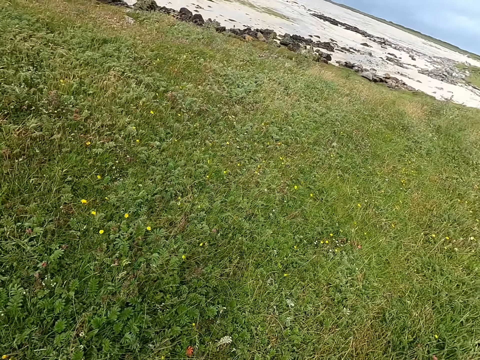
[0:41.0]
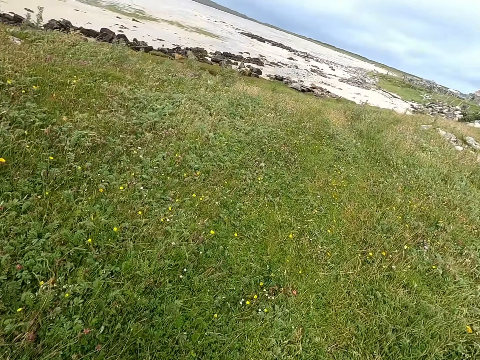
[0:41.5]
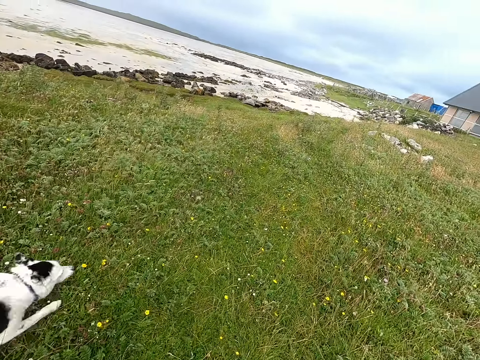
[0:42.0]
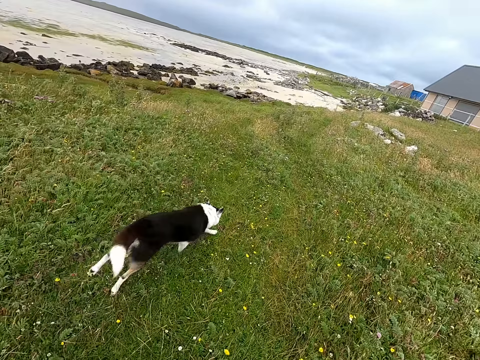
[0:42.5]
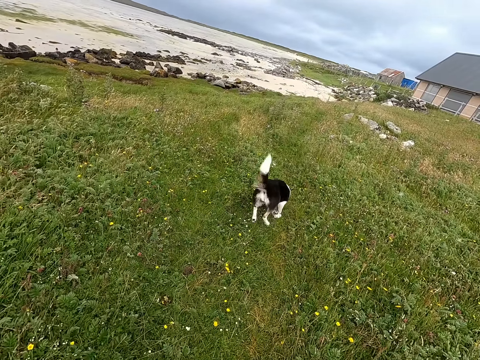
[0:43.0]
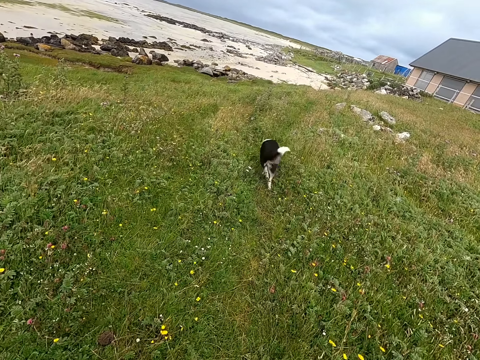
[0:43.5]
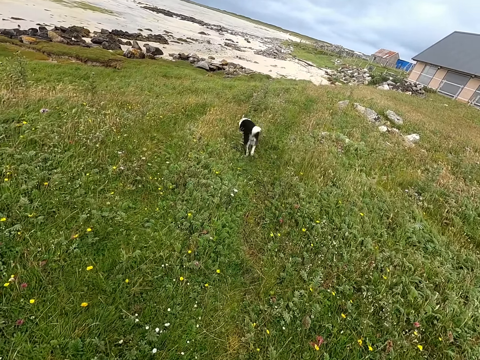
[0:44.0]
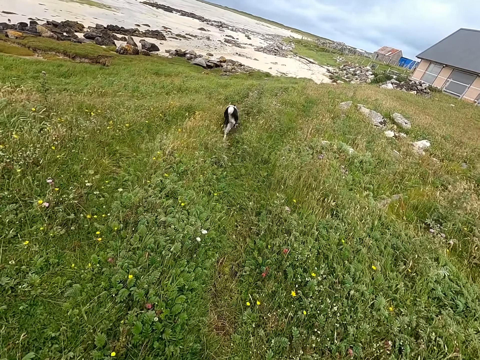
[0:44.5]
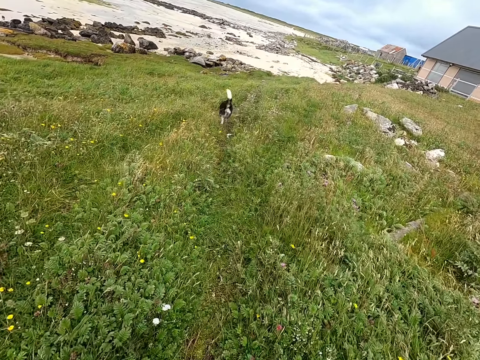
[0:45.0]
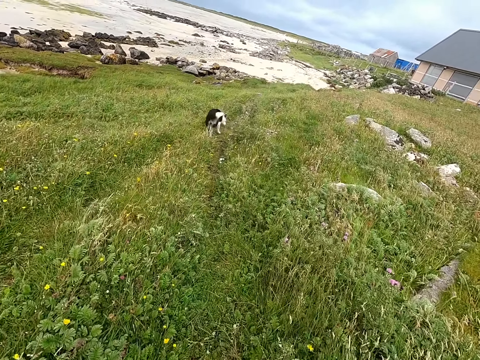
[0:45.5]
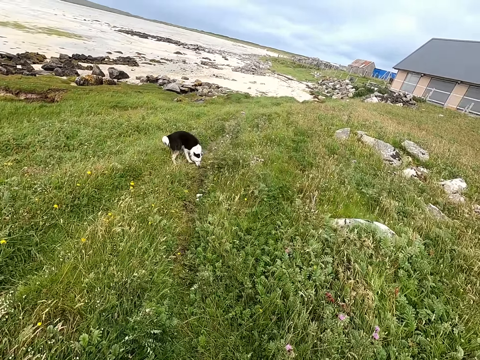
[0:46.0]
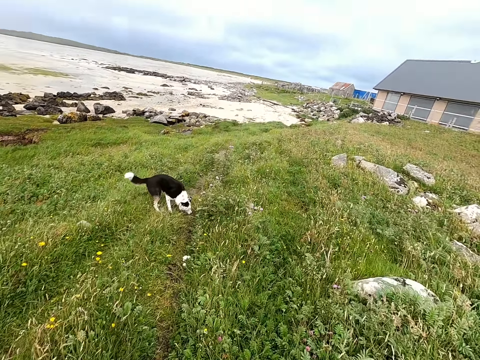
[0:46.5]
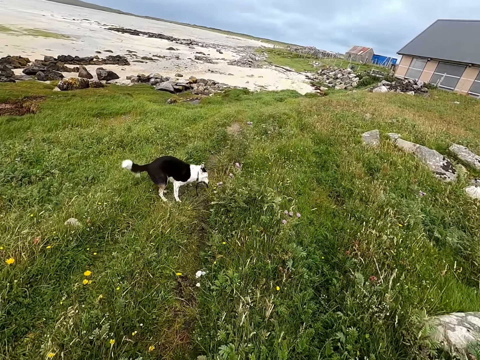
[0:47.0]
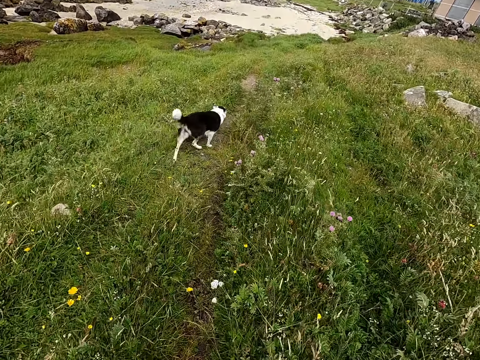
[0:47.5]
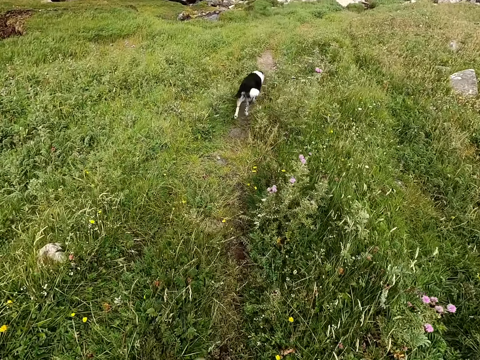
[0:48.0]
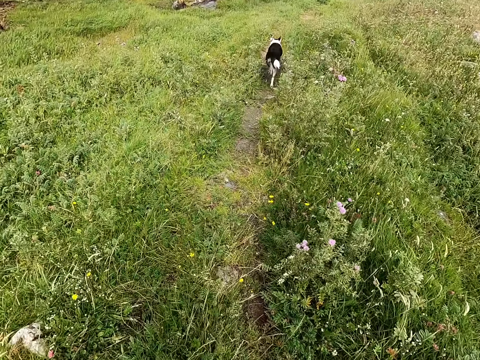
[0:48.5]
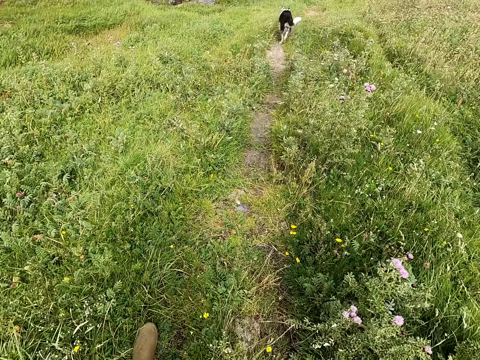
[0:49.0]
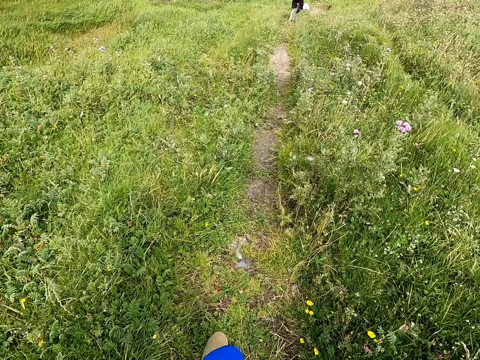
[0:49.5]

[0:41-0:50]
The camera wearer moves around the field.

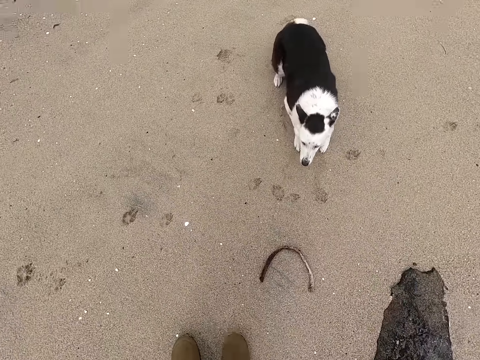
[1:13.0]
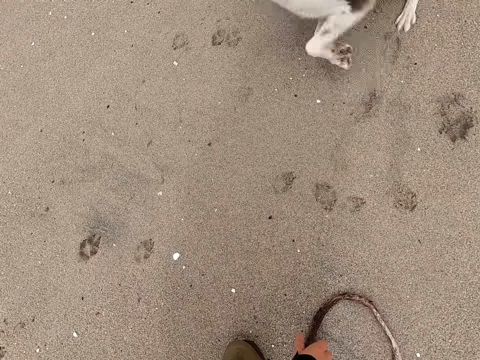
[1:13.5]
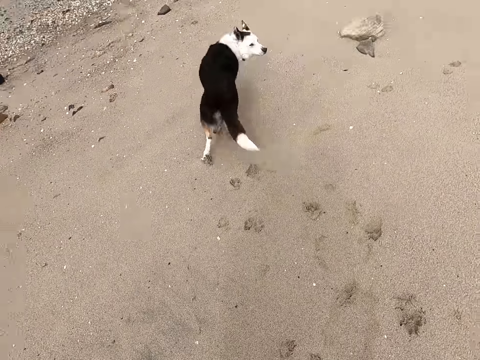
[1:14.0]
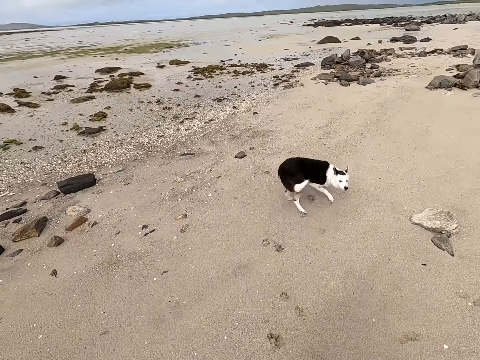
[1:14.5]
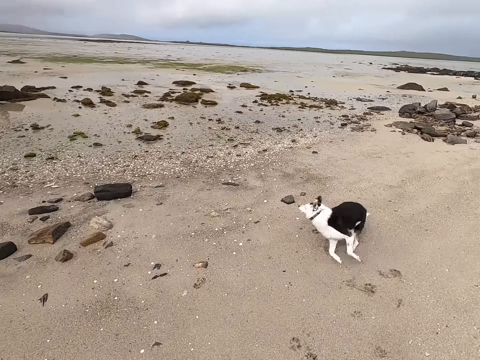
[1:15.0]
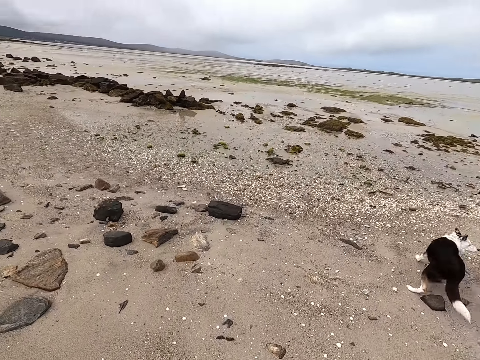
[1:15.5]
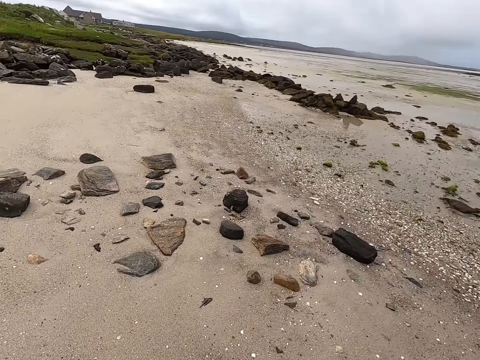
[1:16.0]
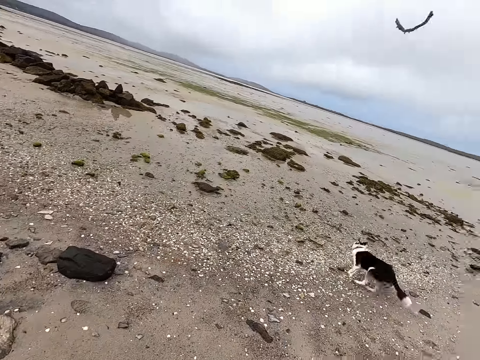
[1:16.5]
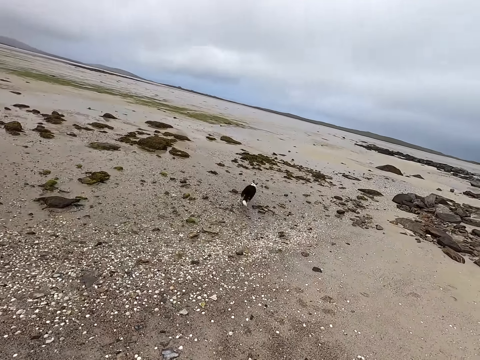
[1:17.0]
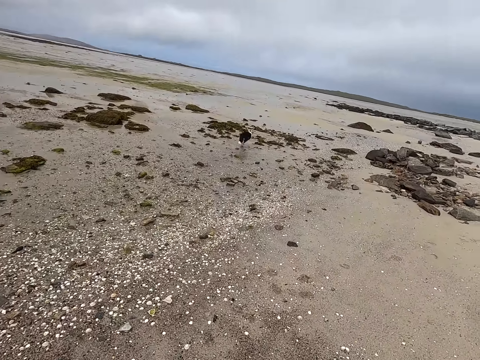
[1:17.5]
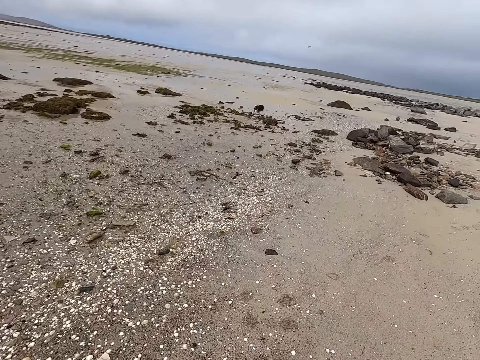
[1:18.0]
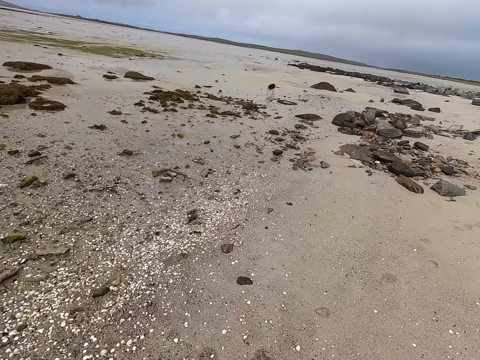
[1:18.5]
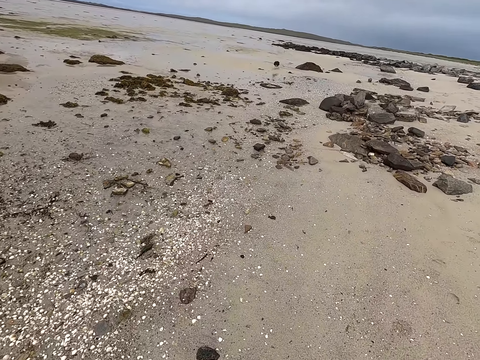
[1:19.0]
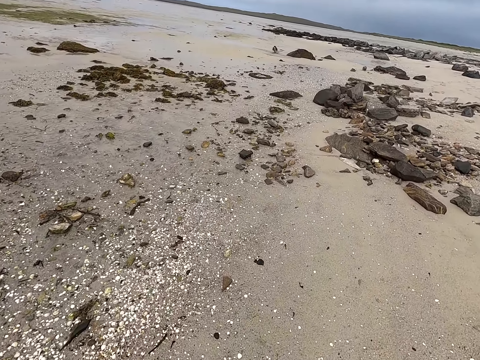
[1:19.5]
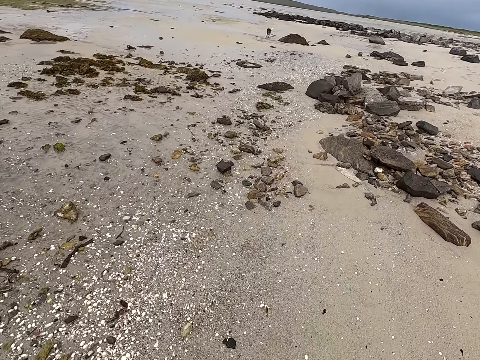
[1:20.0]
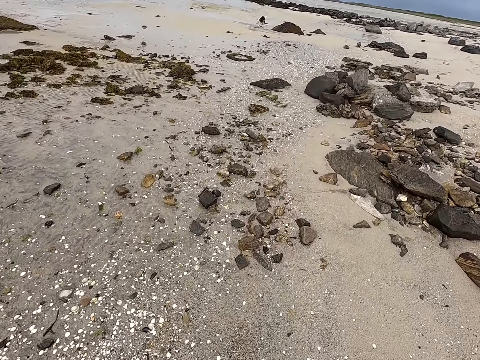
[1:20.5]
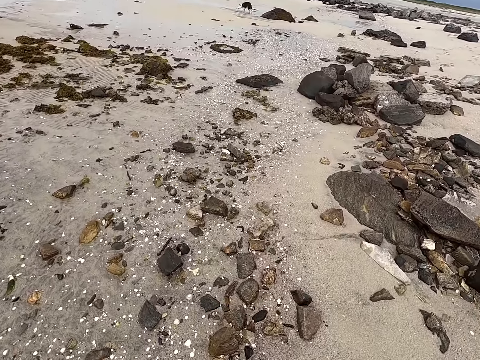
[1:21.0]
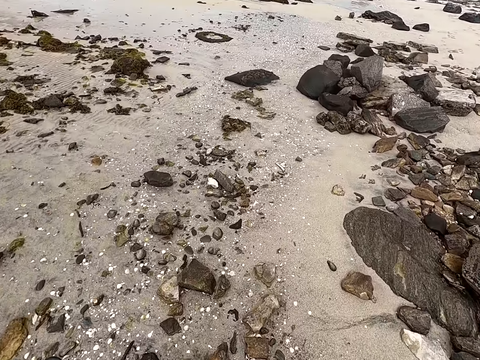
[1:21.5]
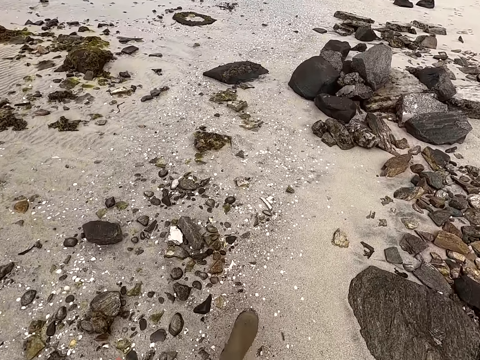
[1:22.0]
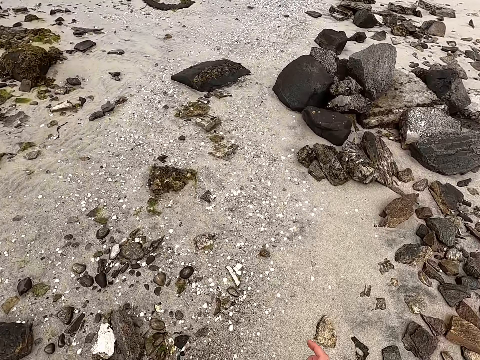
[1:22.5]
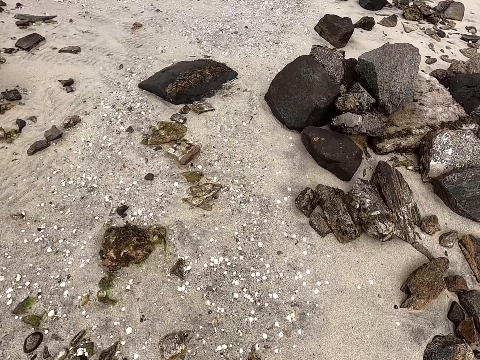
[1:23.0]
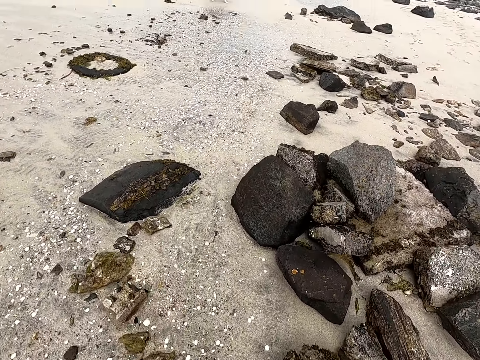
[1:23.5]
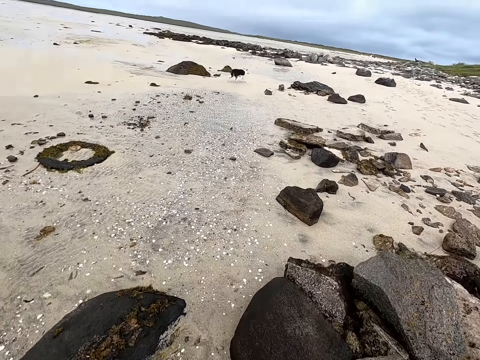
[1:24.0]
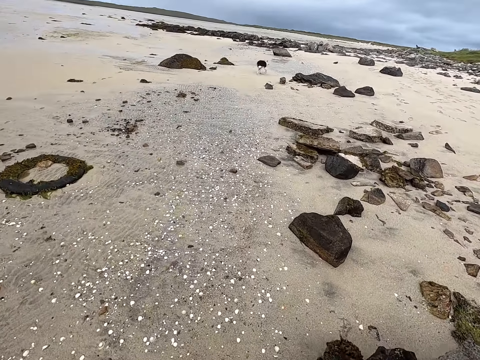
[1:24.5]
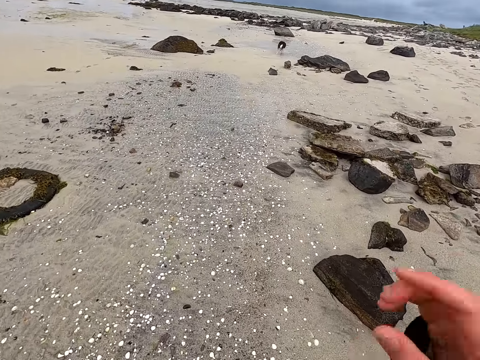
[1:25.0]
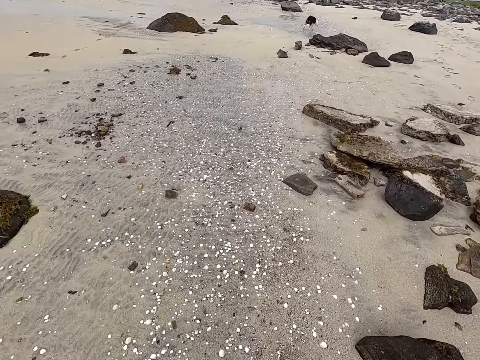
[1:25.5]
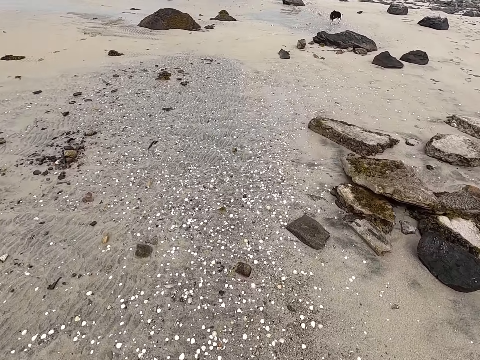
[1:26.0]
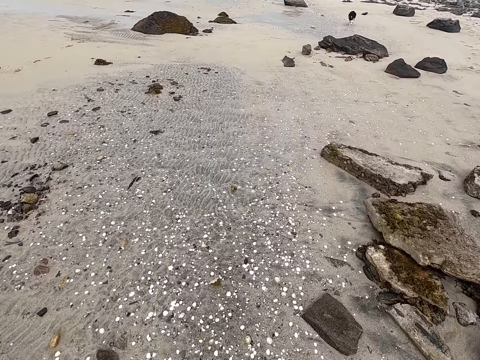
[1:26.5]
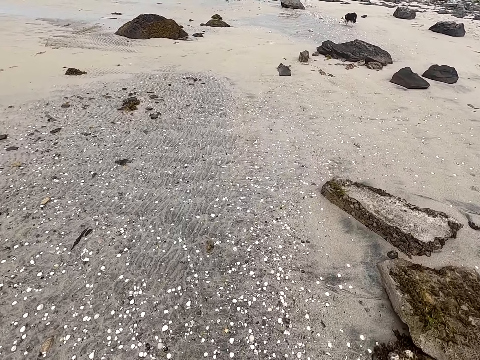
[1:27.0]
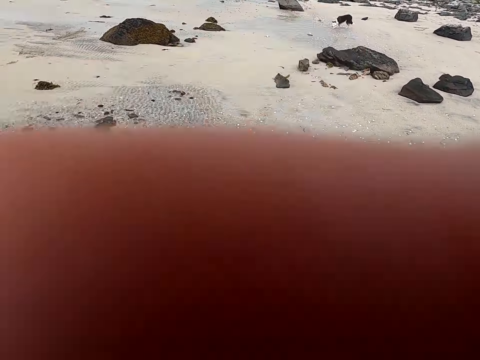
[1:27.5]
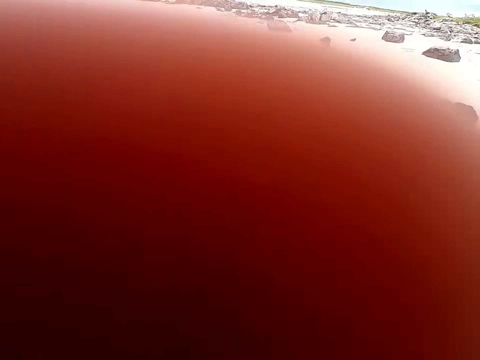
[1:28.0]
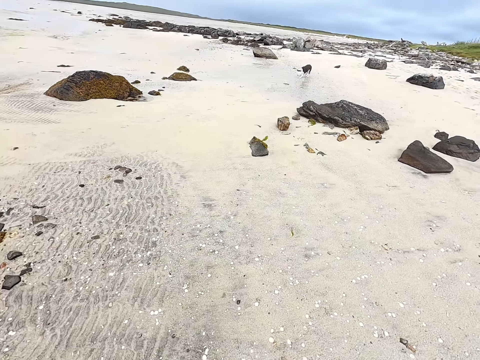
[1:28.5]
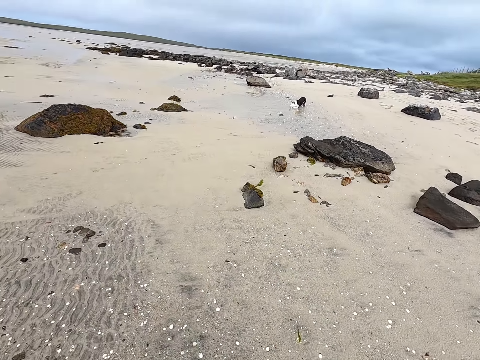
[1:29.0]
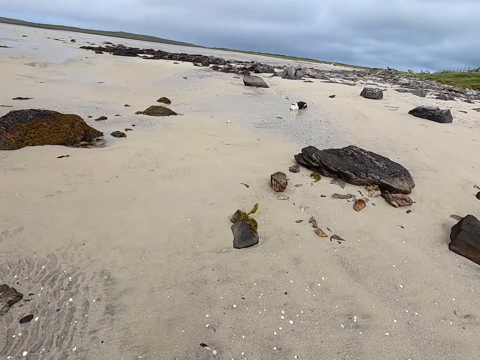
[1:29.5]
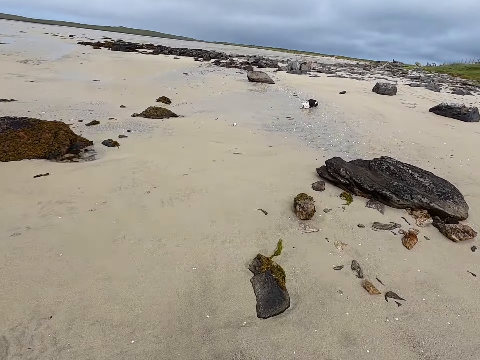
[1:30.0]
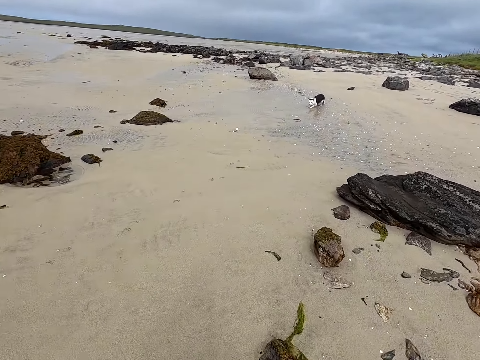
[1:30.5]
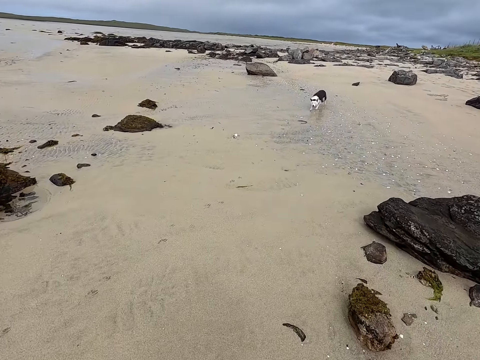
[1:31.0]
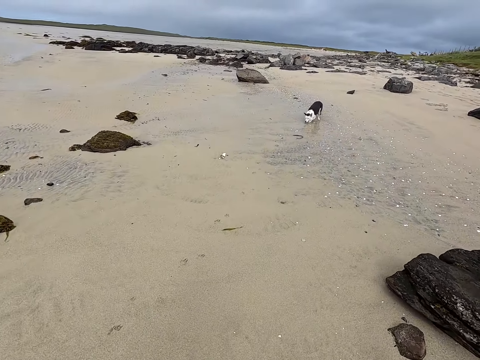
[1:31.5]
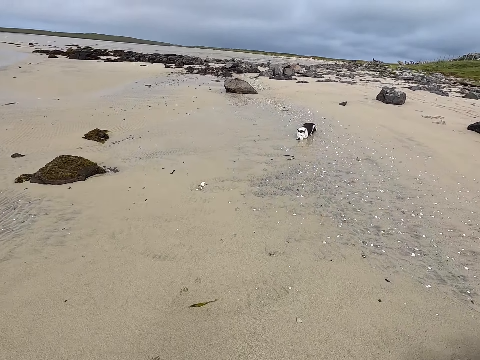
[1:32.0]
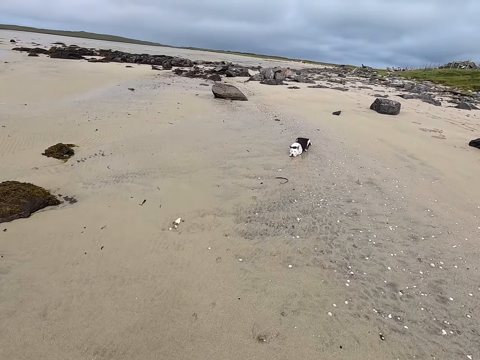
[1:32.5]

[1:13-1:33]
The camera wearer picks up the stick. They throw the skin. They walk.
